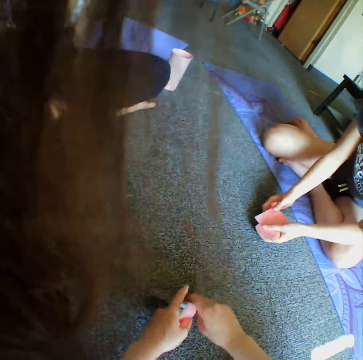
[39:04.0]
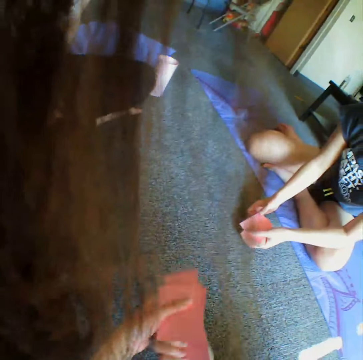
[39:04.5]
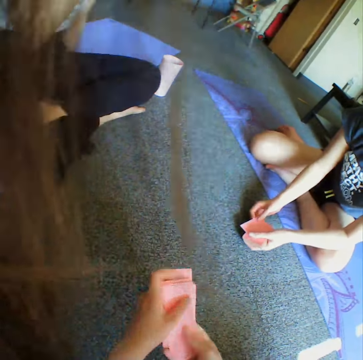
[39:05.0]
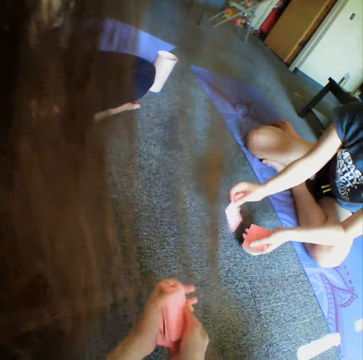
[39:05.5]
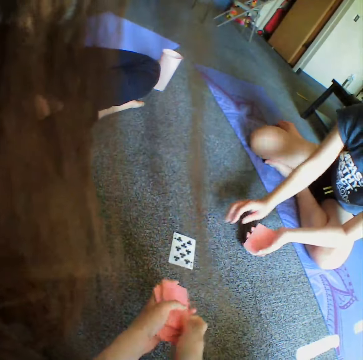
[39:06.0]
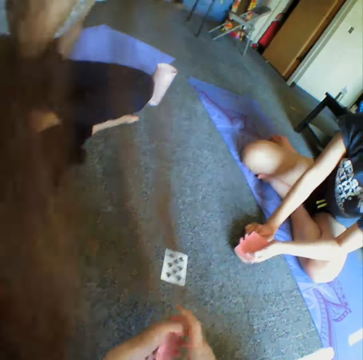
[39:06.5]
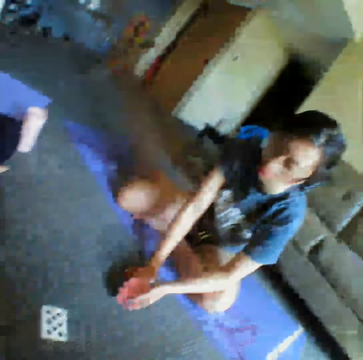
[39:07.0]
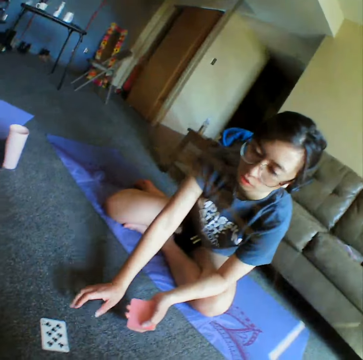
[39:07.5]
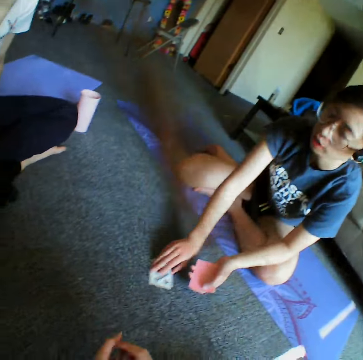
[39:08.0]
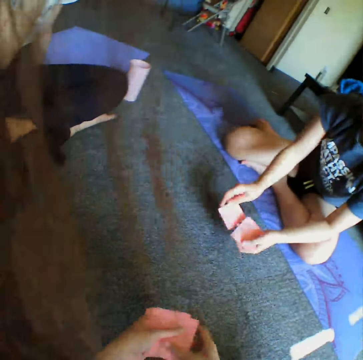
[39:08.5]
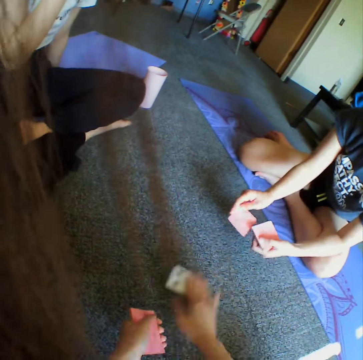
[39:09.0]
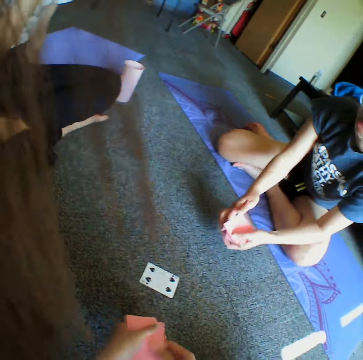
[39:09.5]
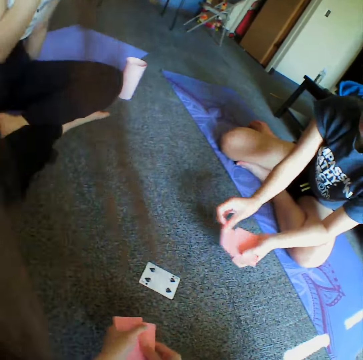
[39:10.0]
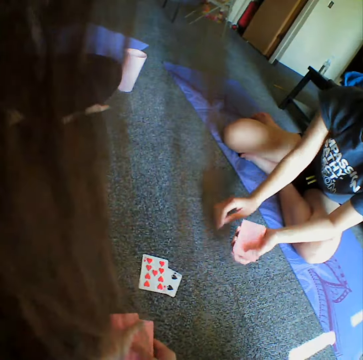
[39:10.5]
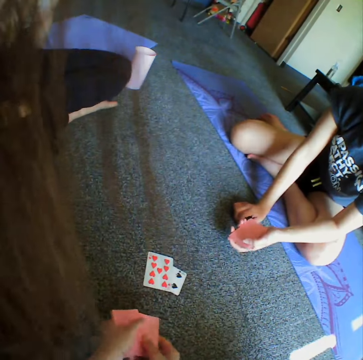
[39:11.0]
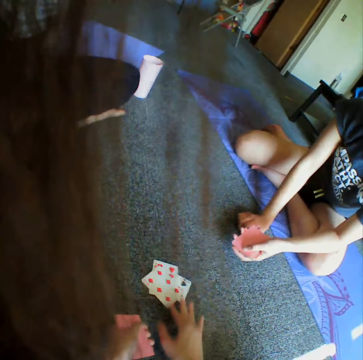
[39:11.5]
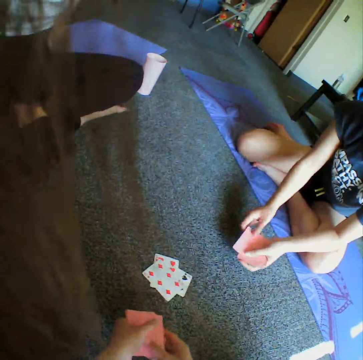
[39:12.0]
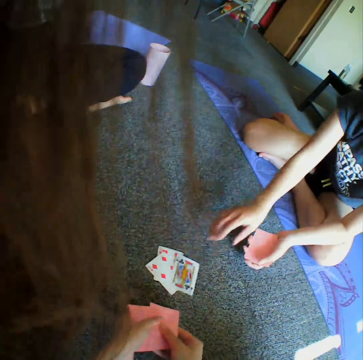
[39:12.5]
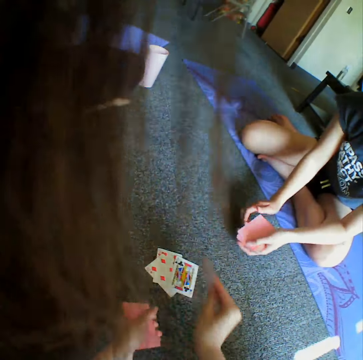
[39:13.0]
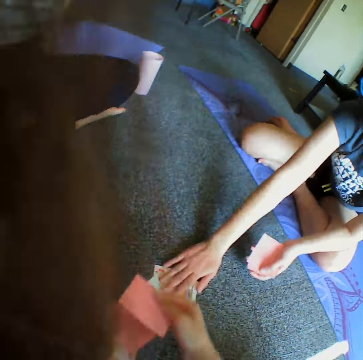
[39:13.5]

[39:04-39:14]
A woman throws the card on the floor. The woman picks the card from the floor. The camera wearer throws the card on the floor. The woman picks the card on the floor and places the card on the floor. The camera wearer throws the card on the floor. The woman places the card on the floor and picks the card on the floor. The camera wearer places the card on the floor.

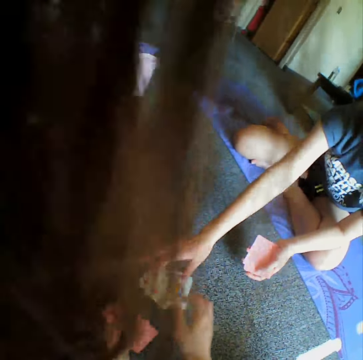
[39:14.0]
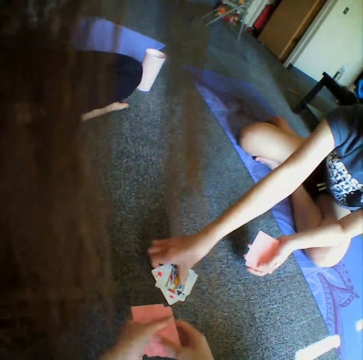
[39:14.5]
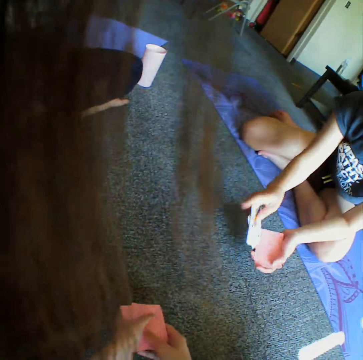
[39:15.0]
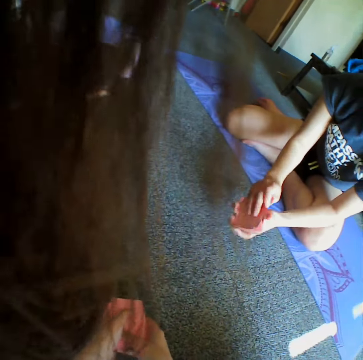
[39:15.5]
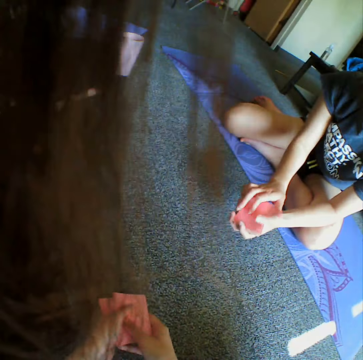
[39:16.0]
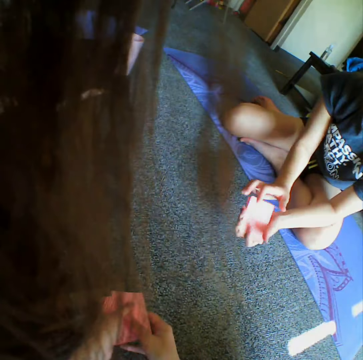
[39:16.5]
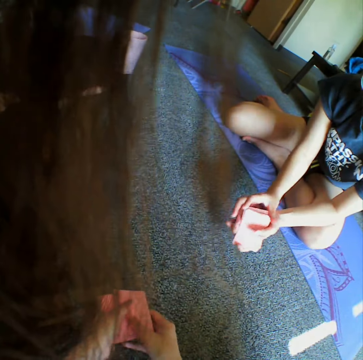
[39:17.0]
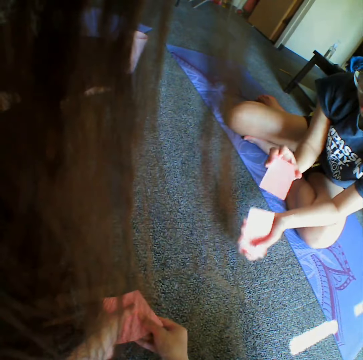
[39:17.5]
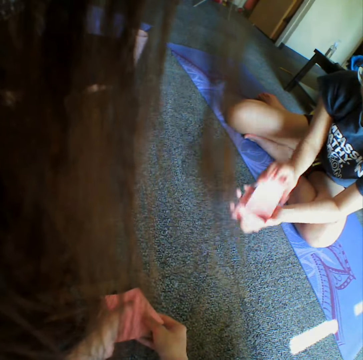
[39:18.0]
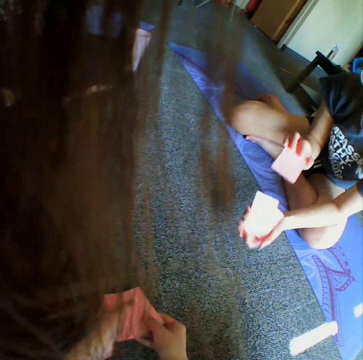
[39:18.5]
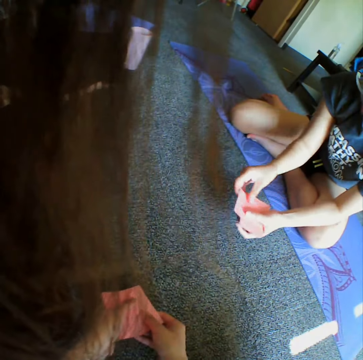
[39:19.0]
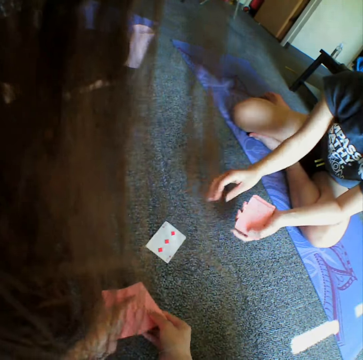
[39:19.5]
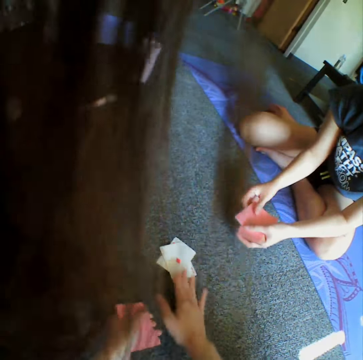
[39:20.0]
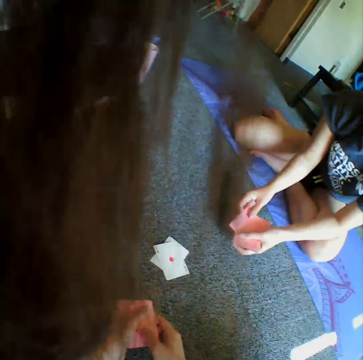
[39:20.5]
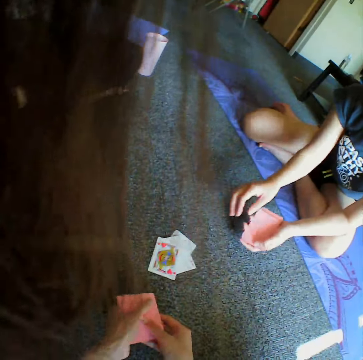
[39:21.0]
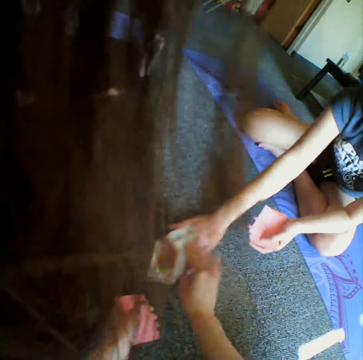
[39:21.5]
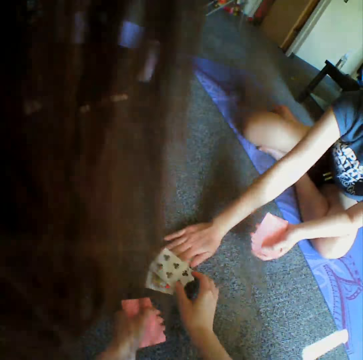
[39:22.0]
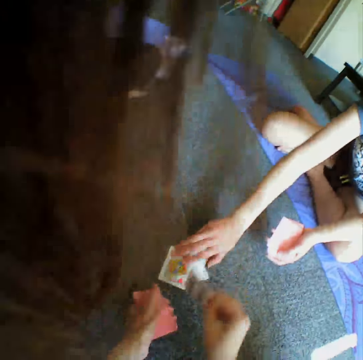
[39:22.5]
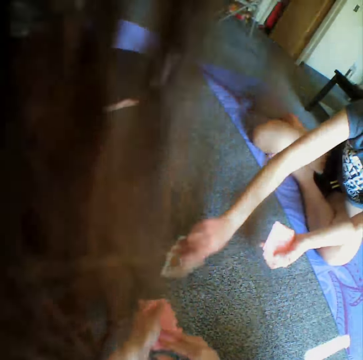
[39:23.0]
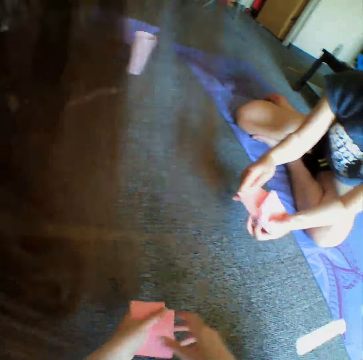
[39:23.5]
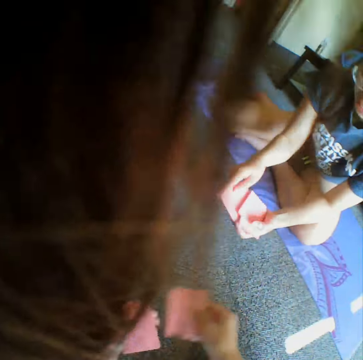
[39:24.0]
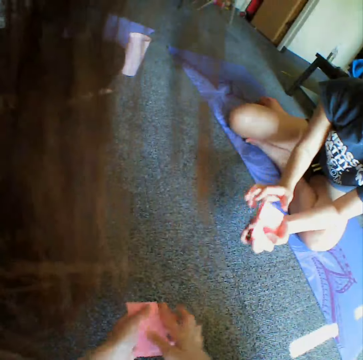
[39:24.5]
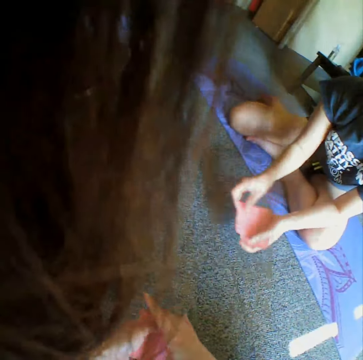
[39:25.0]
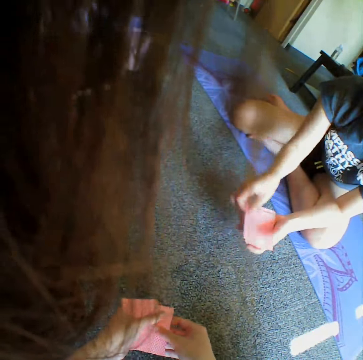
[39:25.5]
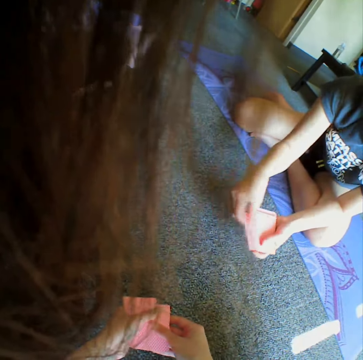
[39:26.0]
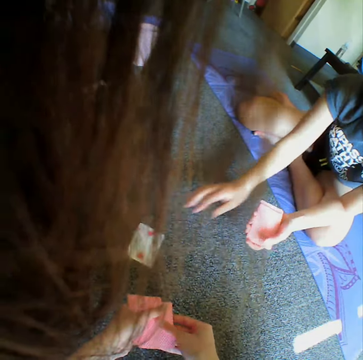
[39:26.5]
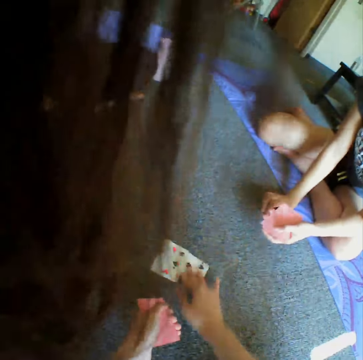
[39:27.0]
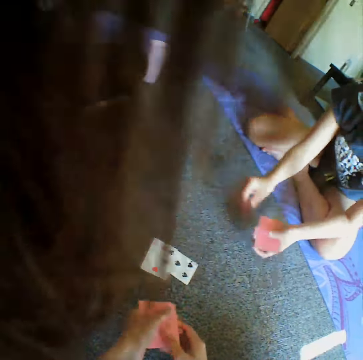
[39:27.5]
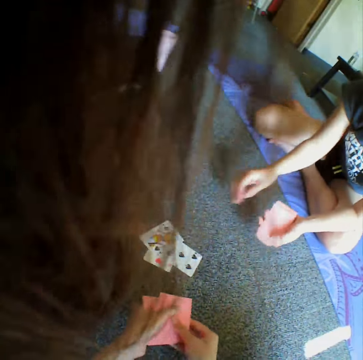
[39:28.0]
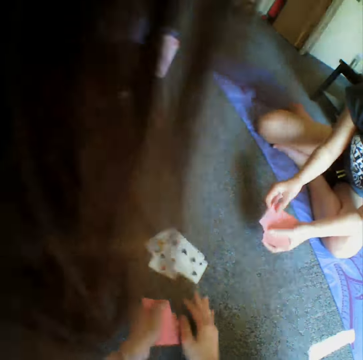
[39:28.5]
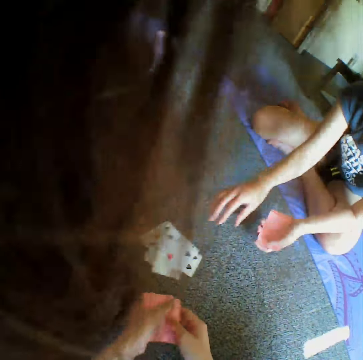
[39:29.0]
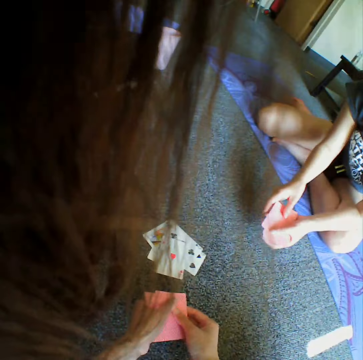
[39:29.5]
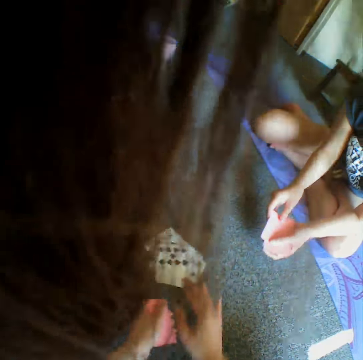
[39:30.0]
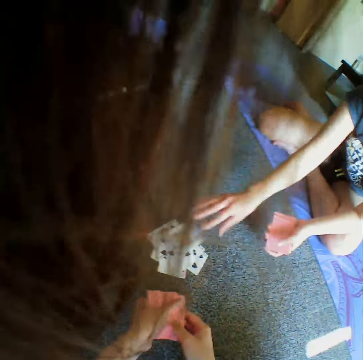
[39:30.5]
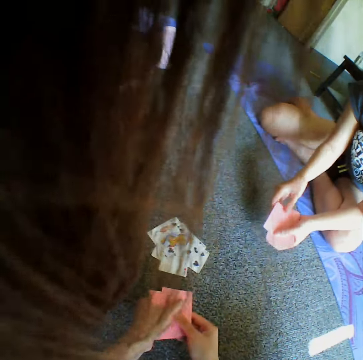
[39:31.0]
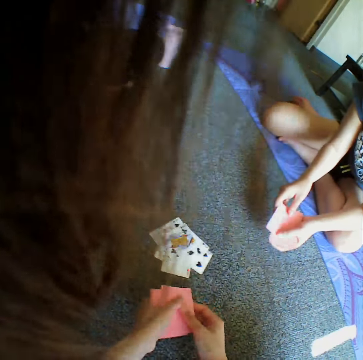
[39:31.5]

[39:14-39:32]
A woman places her hand on the cards. The woman taps the cards on the floor. The woman collects all the cards from the floor. The woman reshuffles the cards on her hand. The woman picks the card on the floor and places a card on the floor. The camera wearer places a card on the floor and throws the card on the floor. The woman places a card on the floor and throws the card on the floor. The camera wearer places a card on the floor. The woman places her hand on the cards. The woman and the camera wearer tap the cards together on the floor. The camera wearer picks up a card from the floor. The woman collects all the cards from the floor. The woman reshuffles the cards on her hand. The woman throws the card on the floor and places a card on the floor. The camera wearer throws the card on the floor and places a card on the floor. The woman throws the card on the floor and places a card on the floor. The camera wearer throws the card on the floor. The woman throws the card on the floor. The camera wearer throws the card on the floor and places a card on the floor. The woman throws the card on the floor and places a card on the floor.

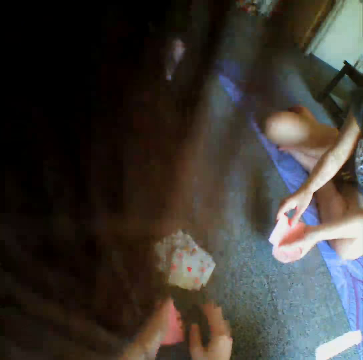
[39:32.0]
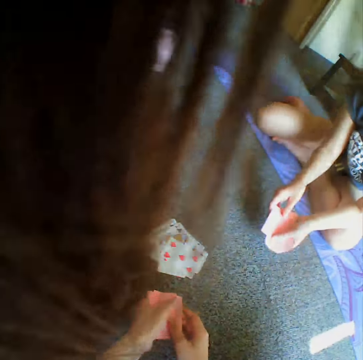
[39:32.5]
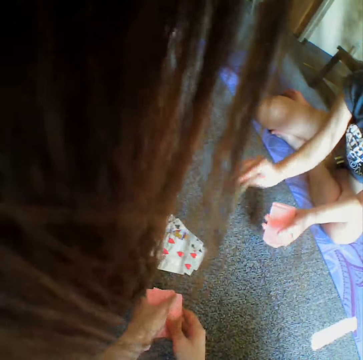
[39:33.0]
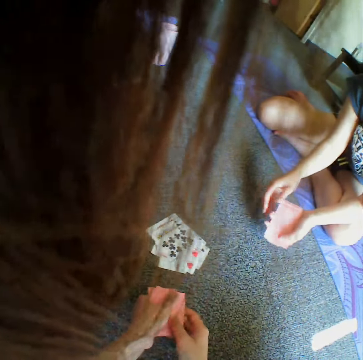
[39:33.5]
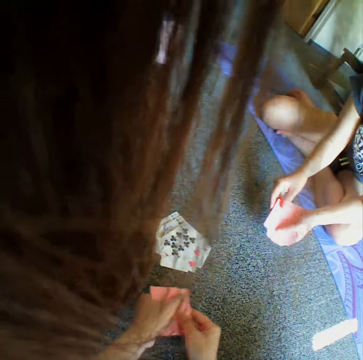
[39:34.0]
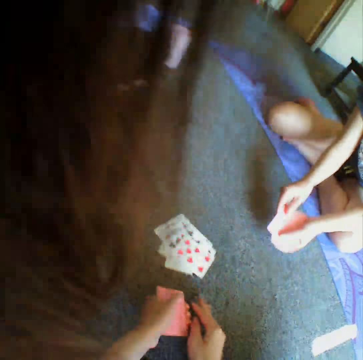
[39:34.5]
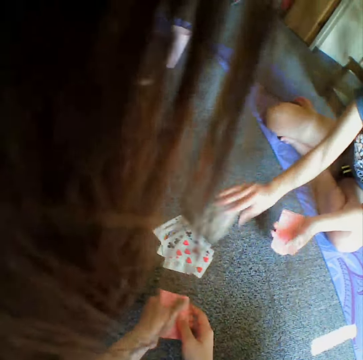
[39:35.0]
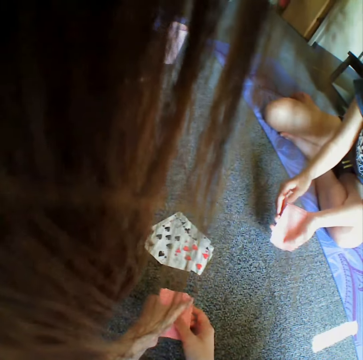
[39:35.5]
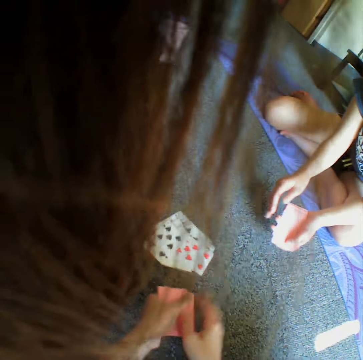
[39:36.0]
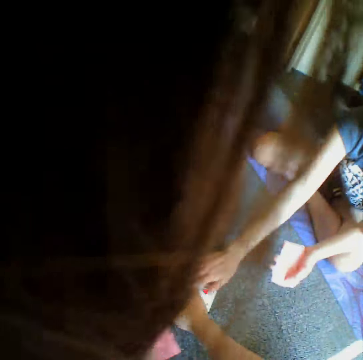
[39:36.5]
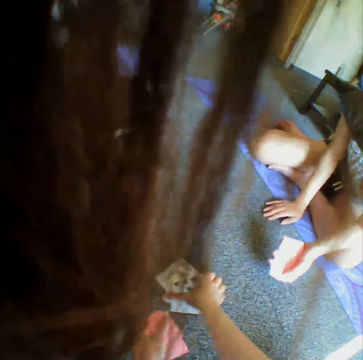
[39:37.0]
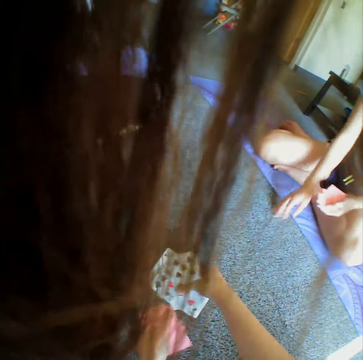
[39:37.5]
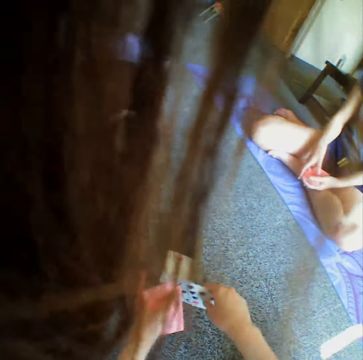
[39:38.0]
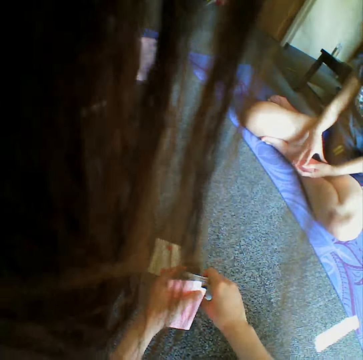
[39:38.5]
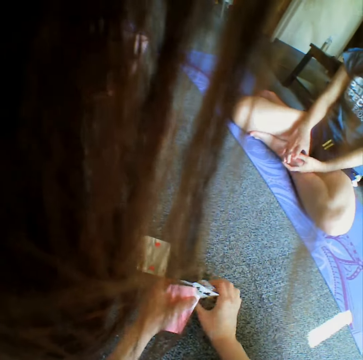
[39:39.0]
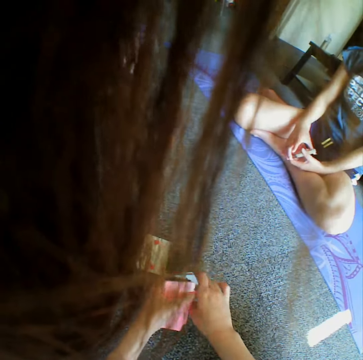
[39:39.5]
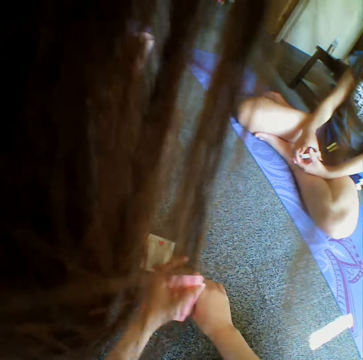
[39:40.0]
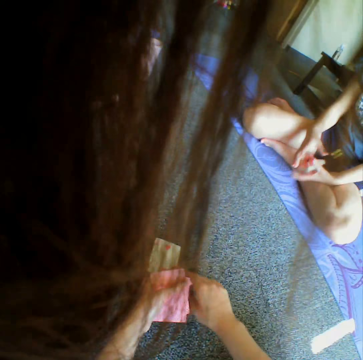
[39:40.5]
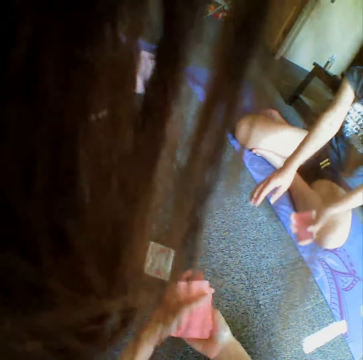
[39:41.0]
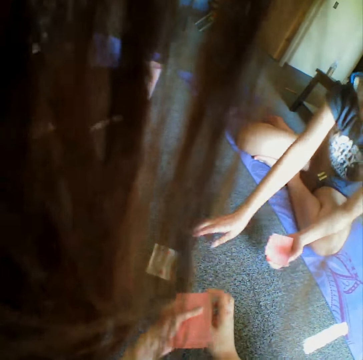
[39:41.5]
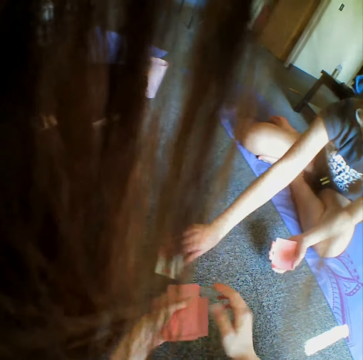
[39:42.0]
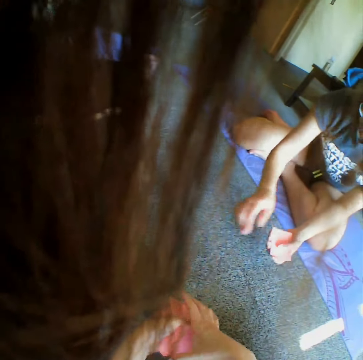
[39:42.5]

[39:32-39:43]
The camera wearer places a card on the floor and throws the card on the floor. A woman throws the card on the floor and places a card on the floor. The camera wearer places a card on the floor. The woman places a card on the floor. The camera wearer places her hand on the cards. The woman places her hand on the cards. The woman and the camera wearer tap the cards together on the floor. The camera wearer collects the cards from the floor. She reshuffles the cards on her hand. She holds the cards. The woman picks up the cards from the floor.
